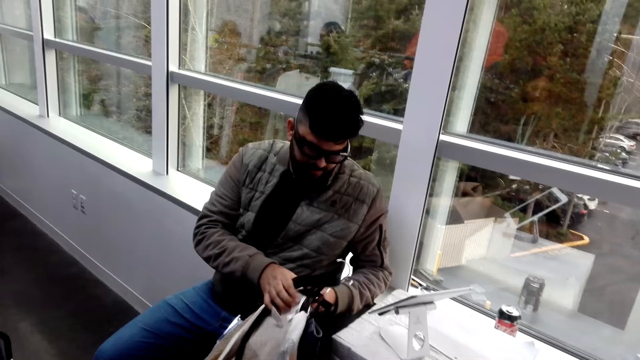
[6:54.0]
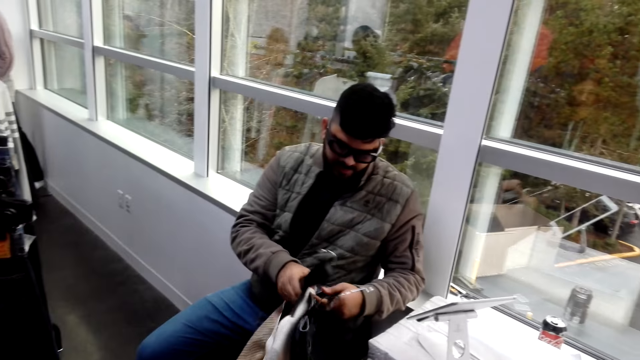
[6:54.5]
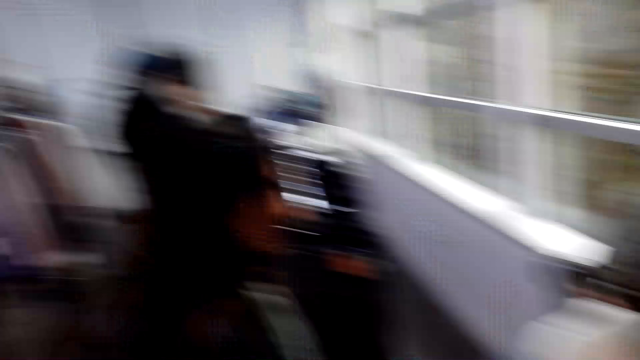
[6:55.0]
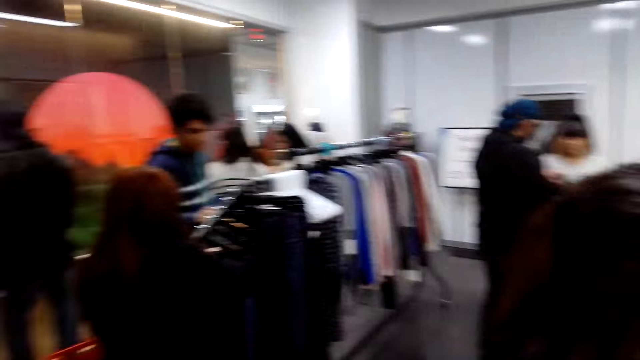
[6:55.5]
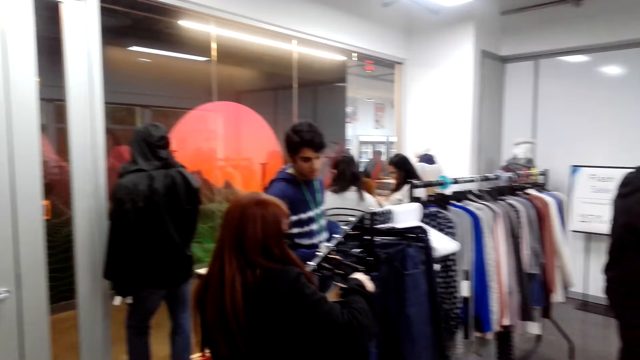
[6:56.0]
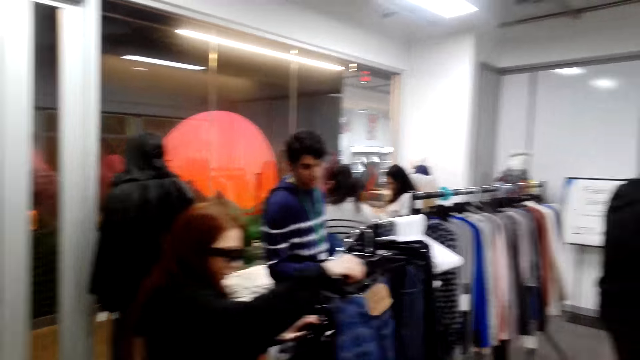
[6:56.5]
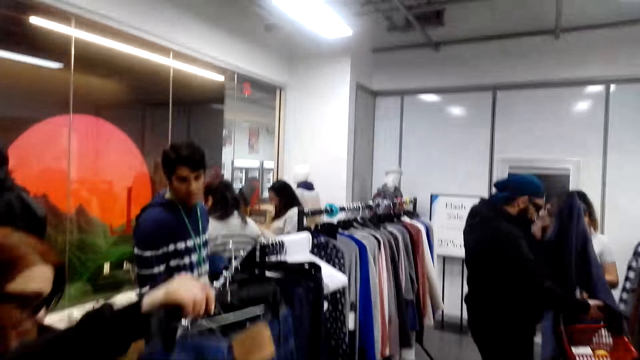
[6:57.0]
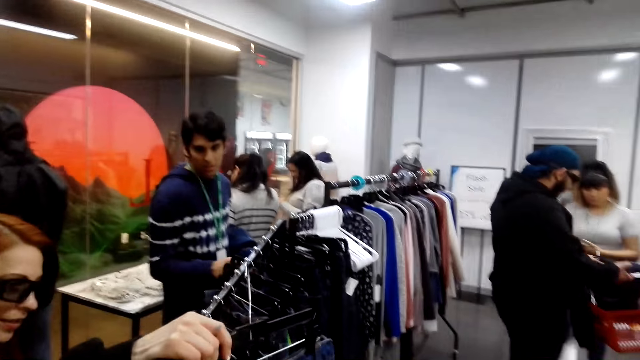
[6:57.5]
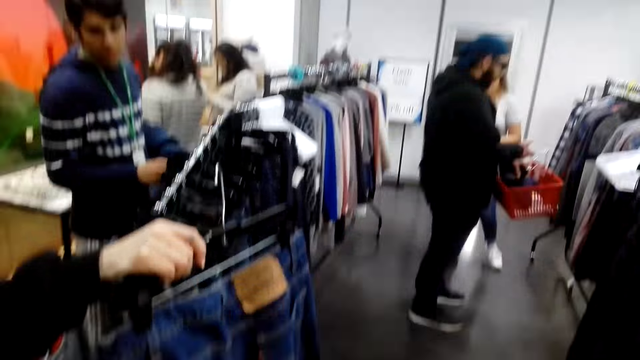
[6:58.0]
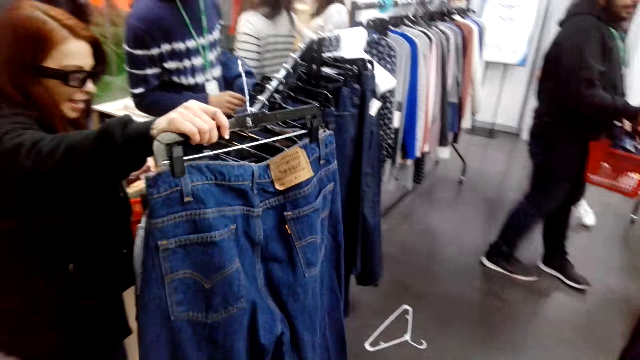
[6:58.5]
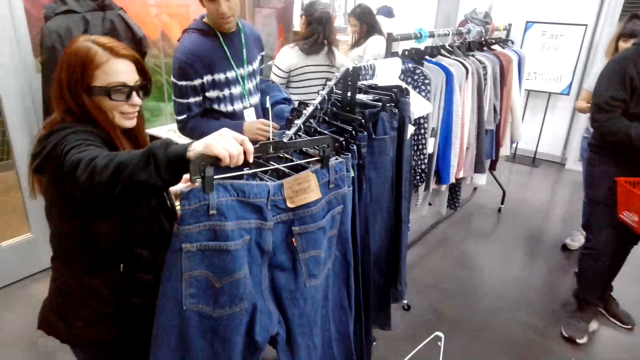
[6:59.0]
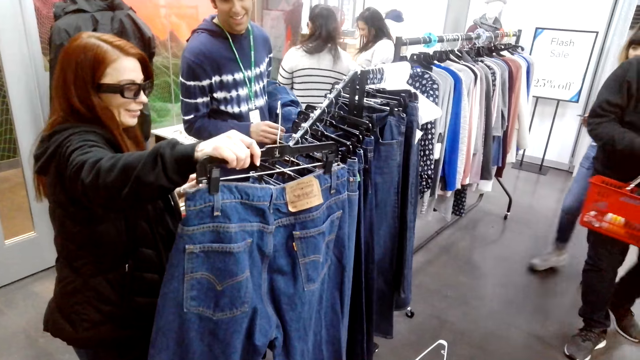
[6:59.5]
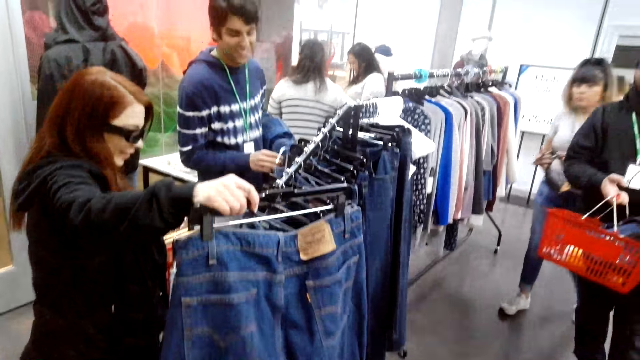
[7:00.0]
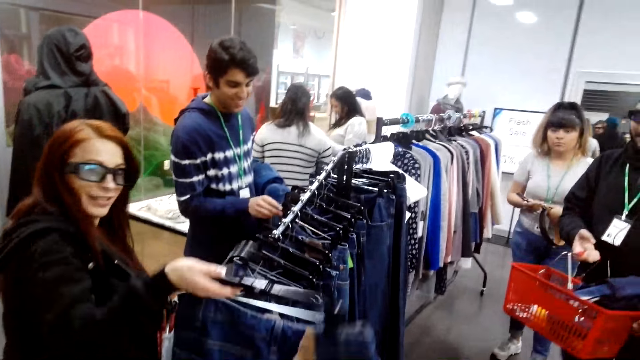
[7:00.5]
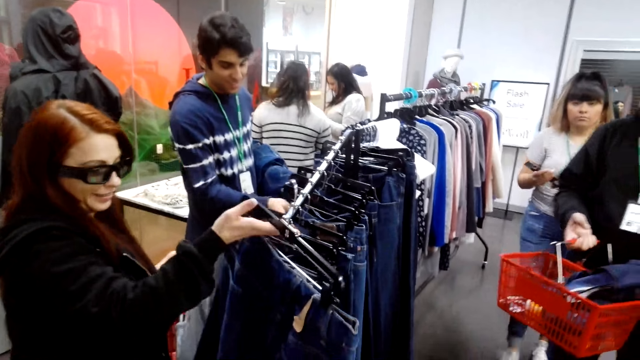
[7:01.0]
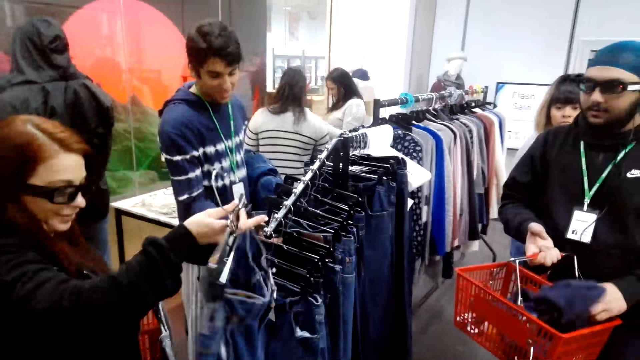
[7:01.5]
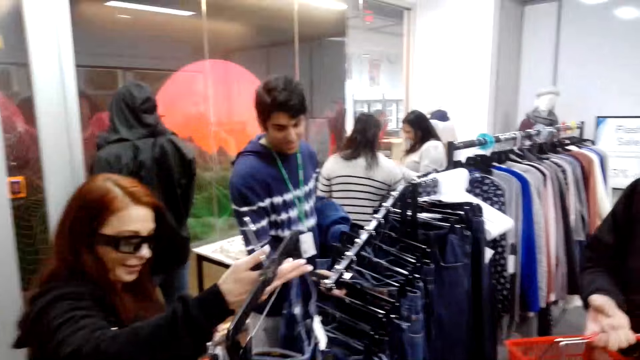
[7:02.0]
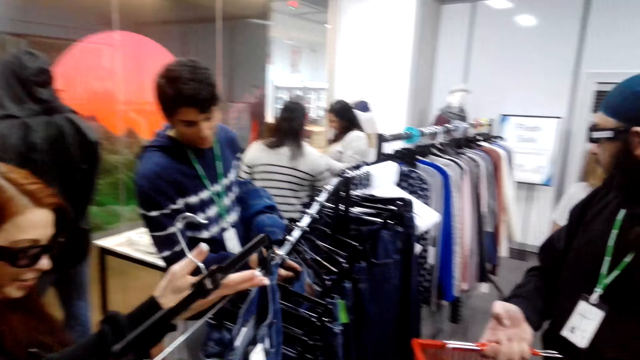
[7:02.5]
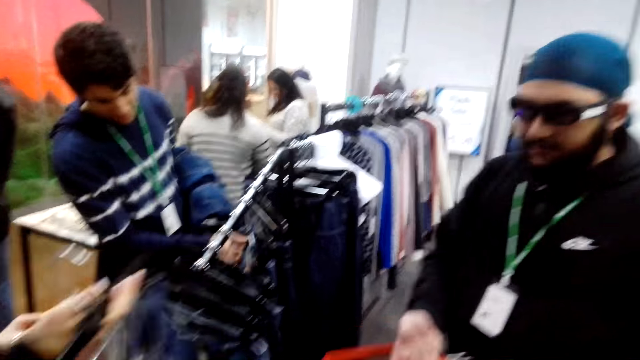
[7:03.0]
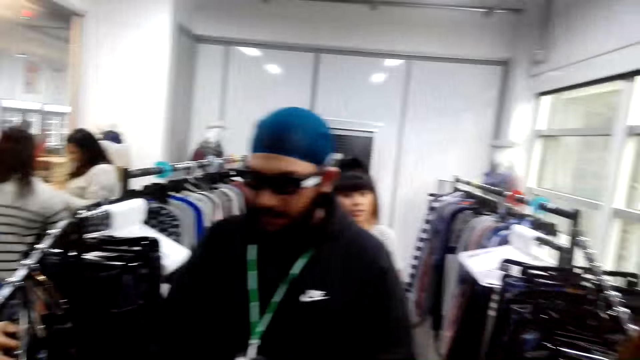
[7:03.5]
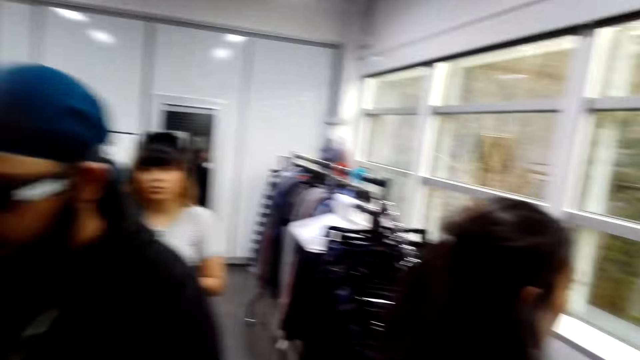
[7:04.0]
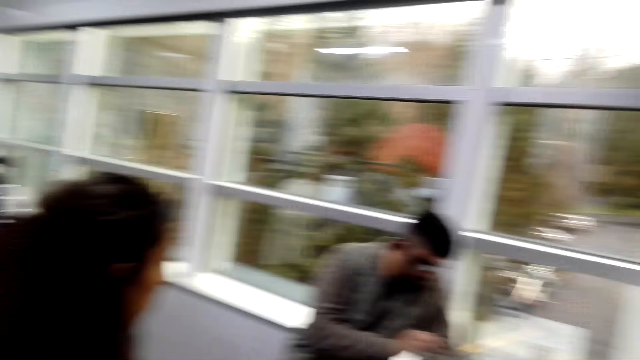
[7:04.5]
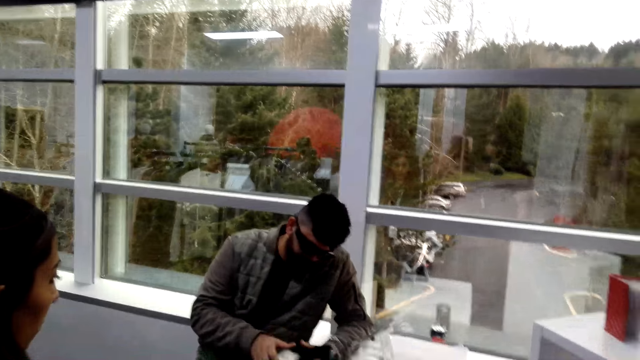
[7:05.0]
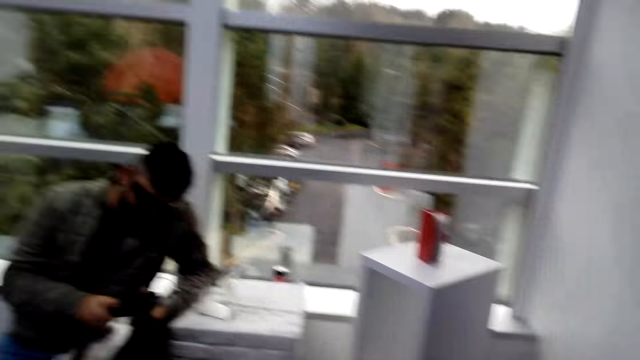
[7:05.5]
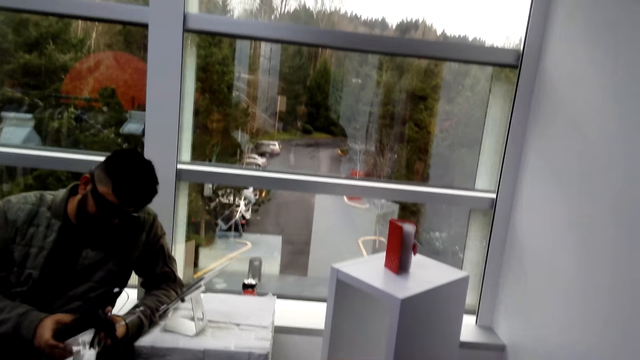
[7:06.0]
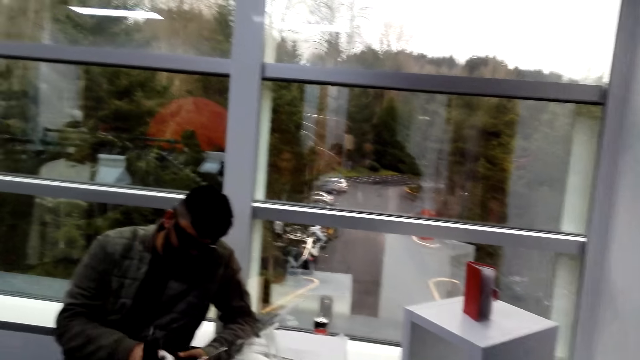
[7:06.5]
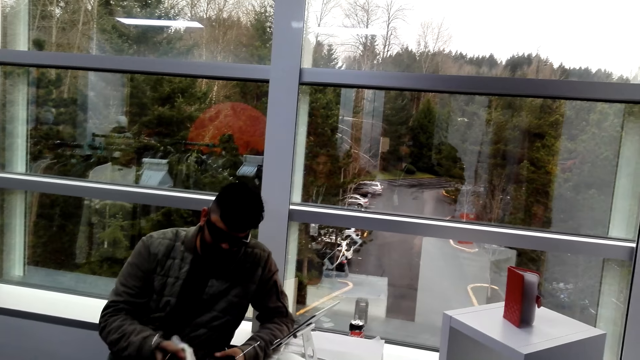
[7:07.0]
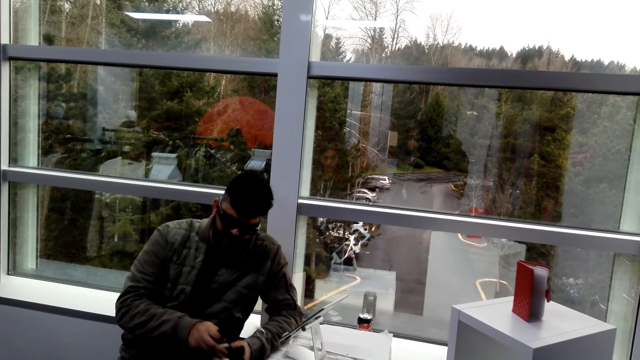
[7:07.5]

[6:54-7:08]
A woman hangs the cloth and lifts the clothes. A man folds the clothes. The woman holds a pant and lifts the trouser. The man walks around. Another woman walks around. The first woman lifts the cloth. Another man chooses the cloth. The first man walks around. The second woman walks around. A third man scrolls the phone.

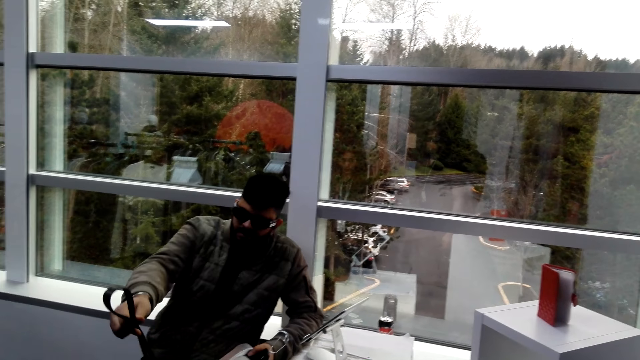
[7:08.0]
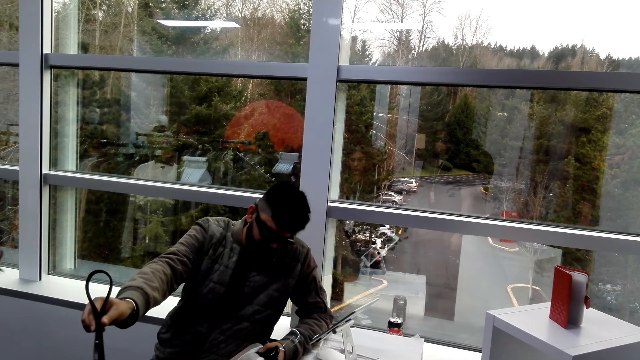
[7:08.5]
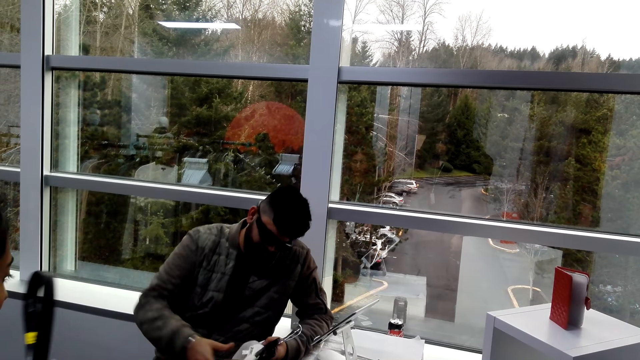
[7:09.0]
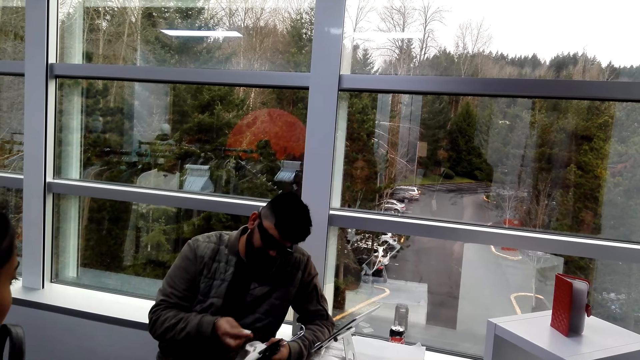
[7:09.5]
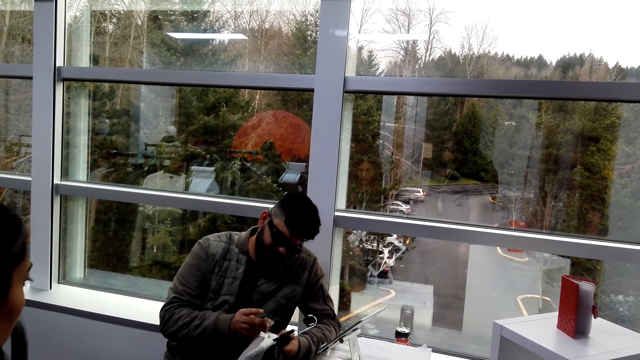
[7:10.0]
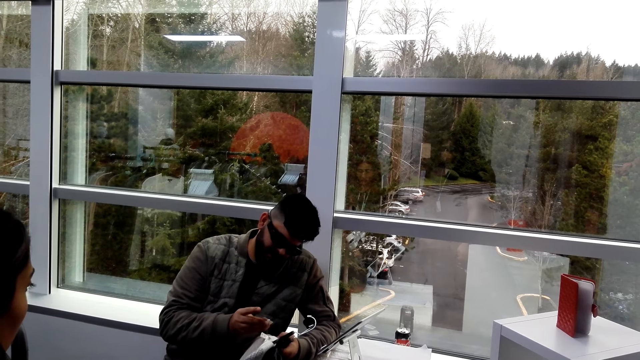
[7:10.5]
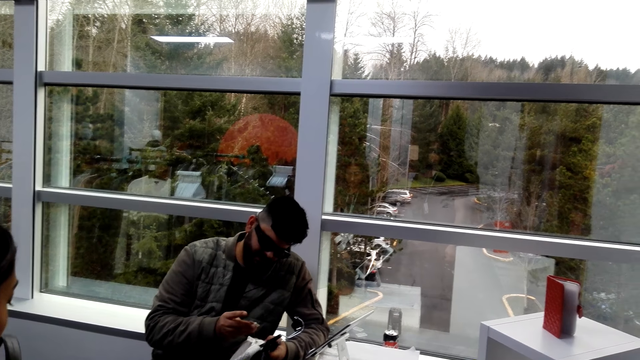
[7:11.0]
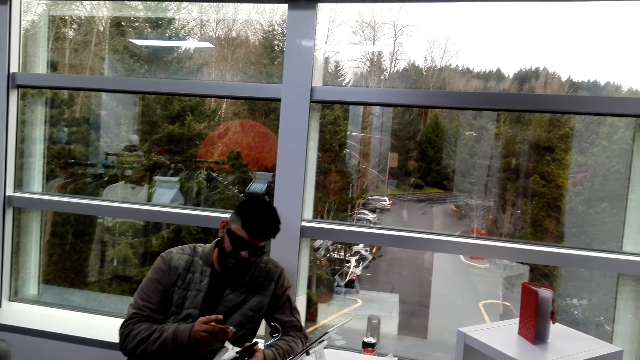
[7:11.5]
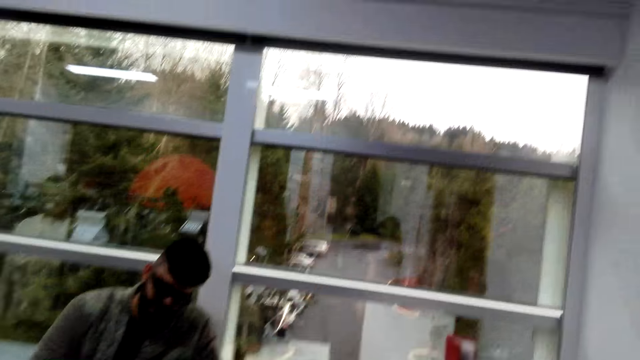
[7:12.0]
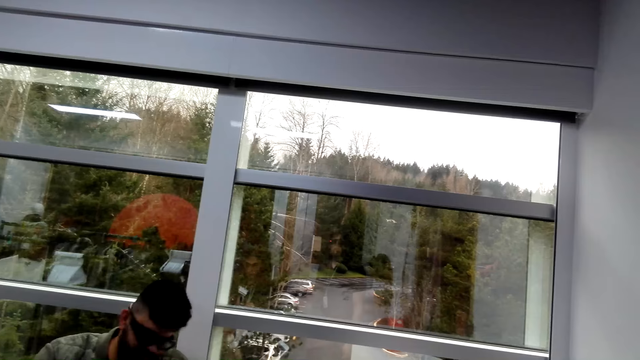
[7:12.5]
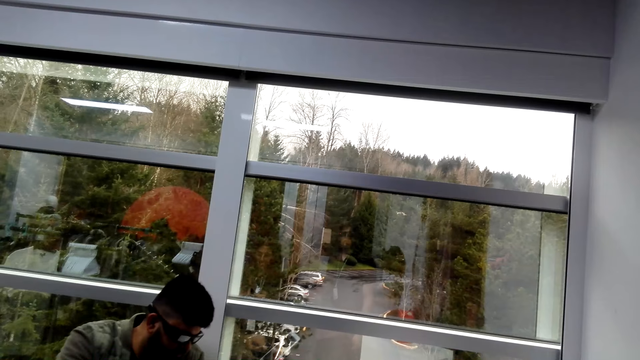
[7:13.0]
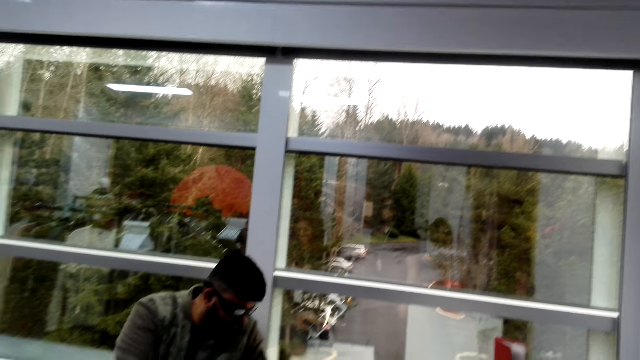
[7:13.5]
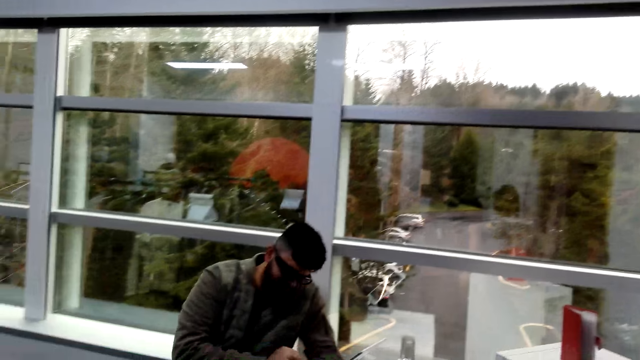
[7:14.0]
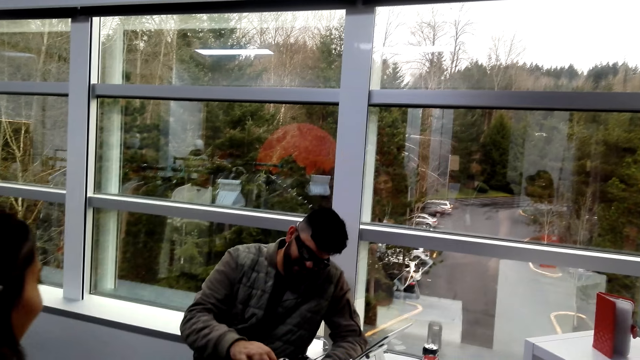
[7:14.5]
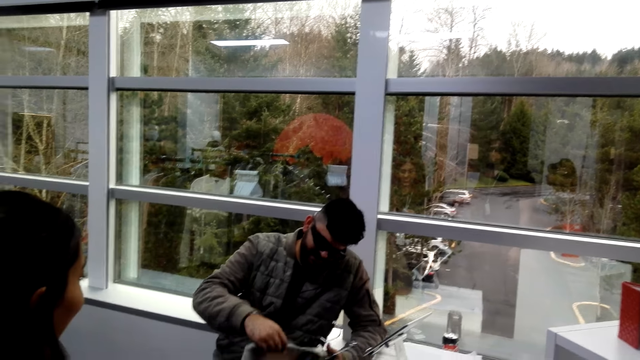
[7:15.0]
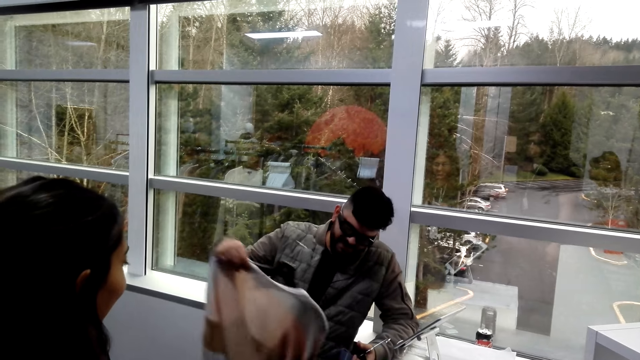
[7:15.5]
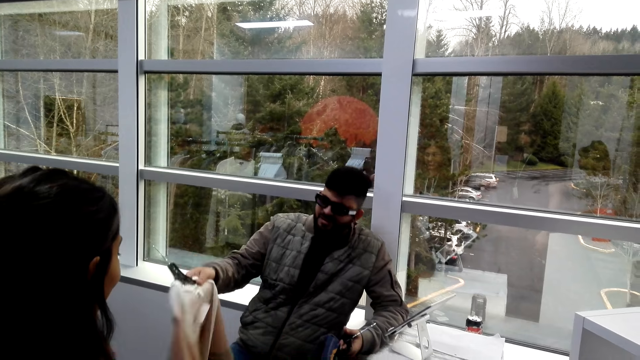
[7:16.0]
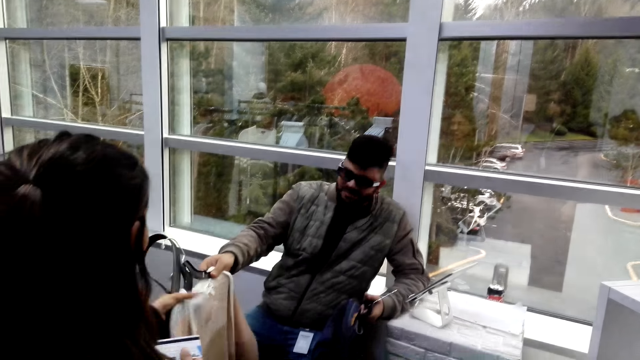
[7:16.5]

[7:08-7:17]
A man hands over the belt. The man lifts the cloth. The camera wearer looks around. The man lifts the cloth.
